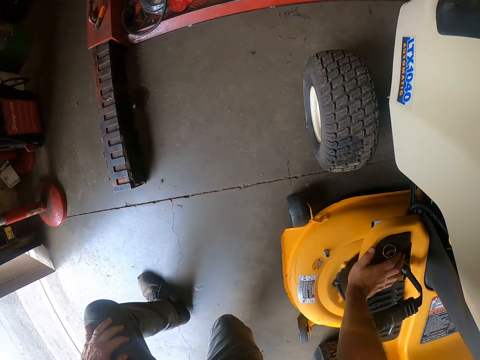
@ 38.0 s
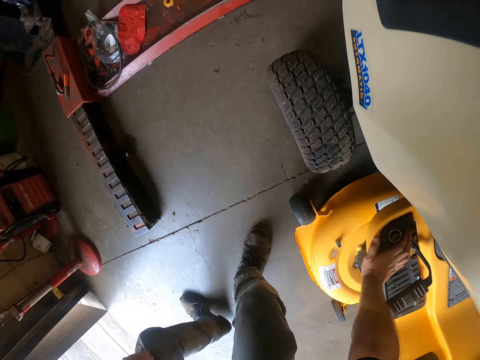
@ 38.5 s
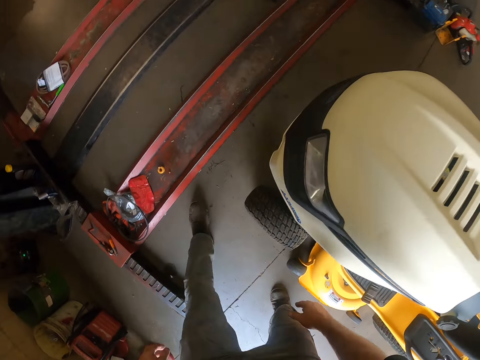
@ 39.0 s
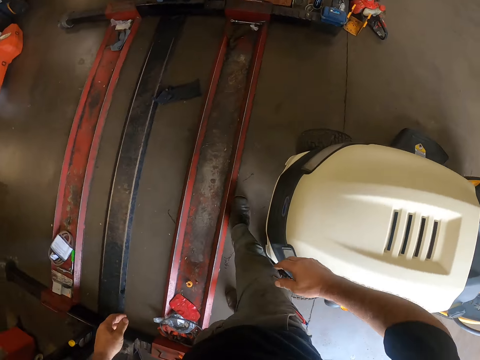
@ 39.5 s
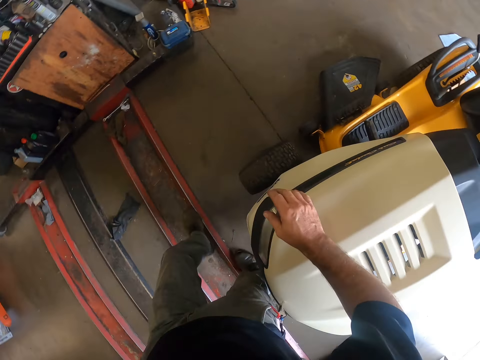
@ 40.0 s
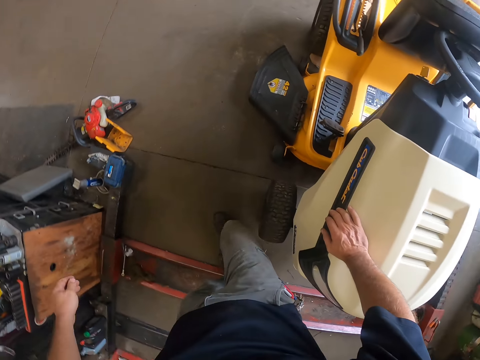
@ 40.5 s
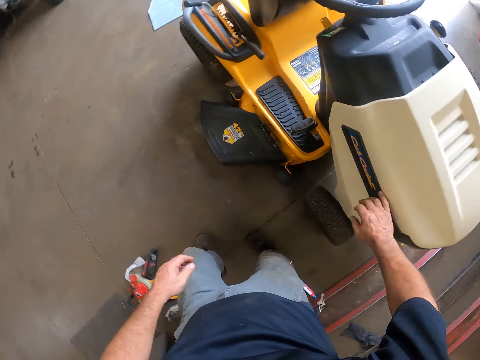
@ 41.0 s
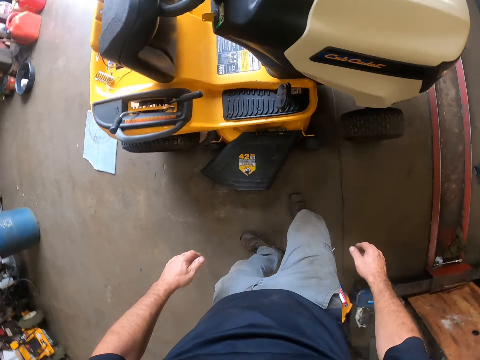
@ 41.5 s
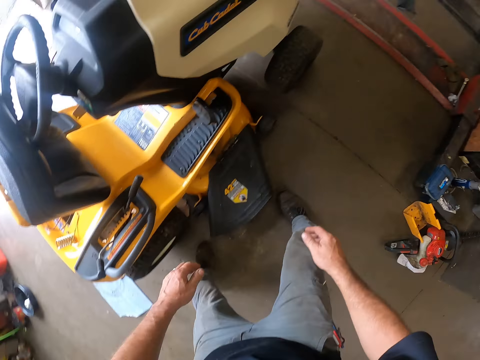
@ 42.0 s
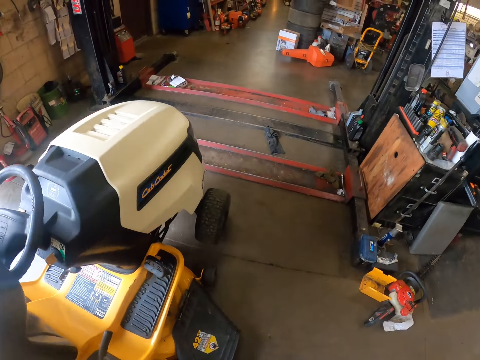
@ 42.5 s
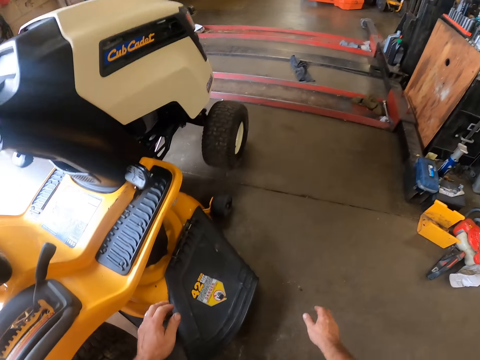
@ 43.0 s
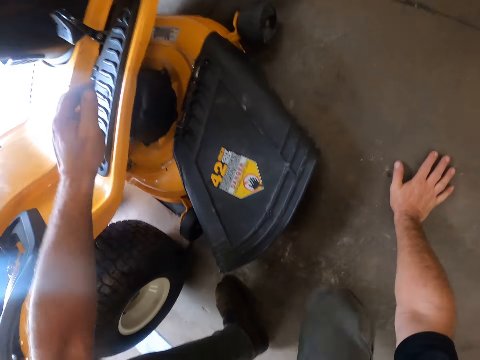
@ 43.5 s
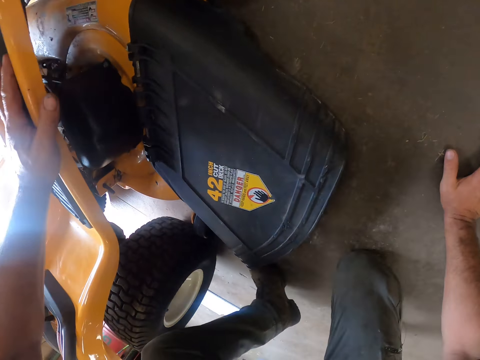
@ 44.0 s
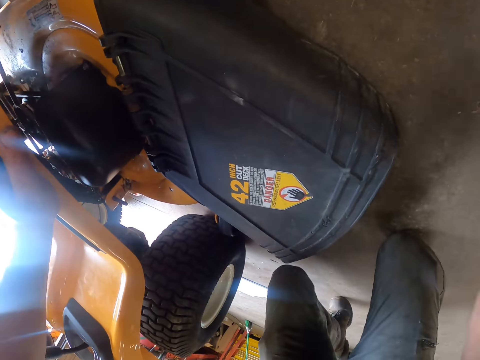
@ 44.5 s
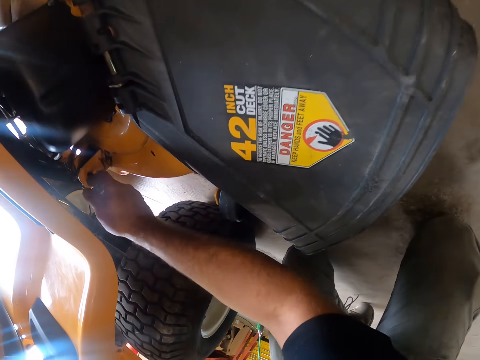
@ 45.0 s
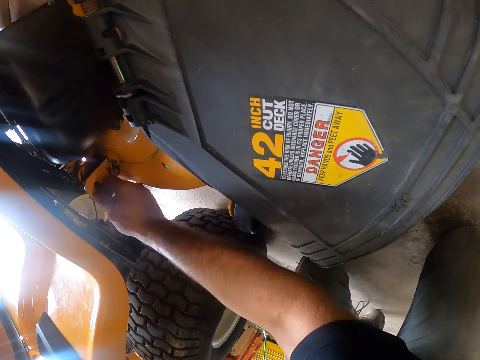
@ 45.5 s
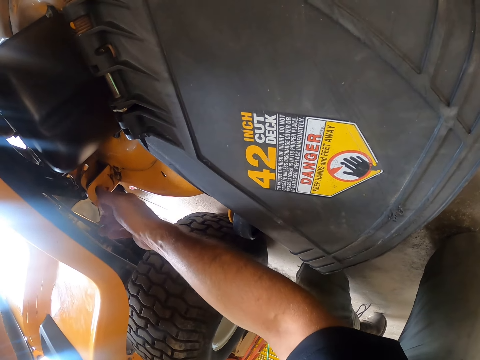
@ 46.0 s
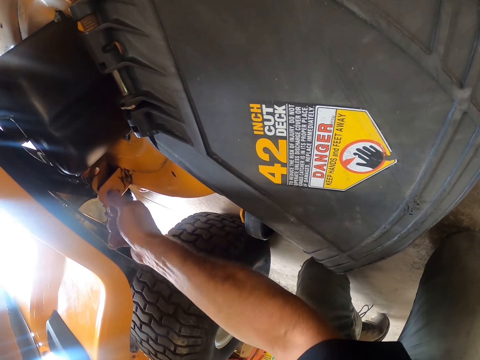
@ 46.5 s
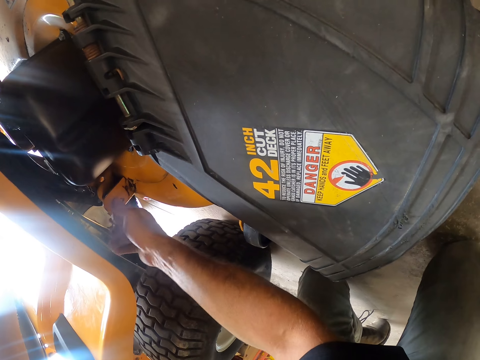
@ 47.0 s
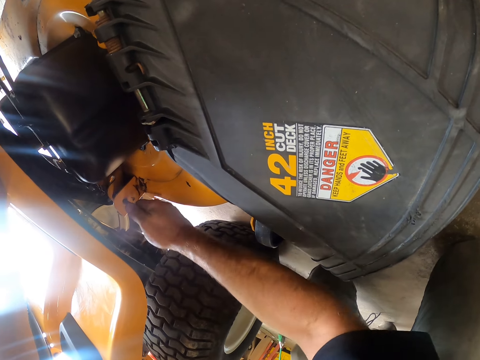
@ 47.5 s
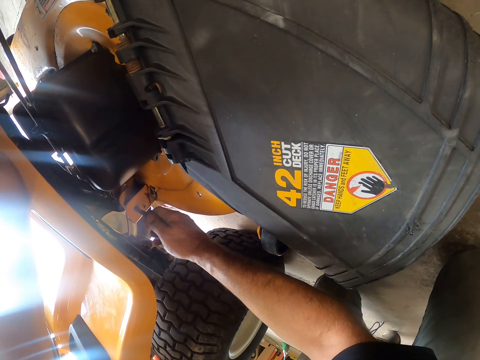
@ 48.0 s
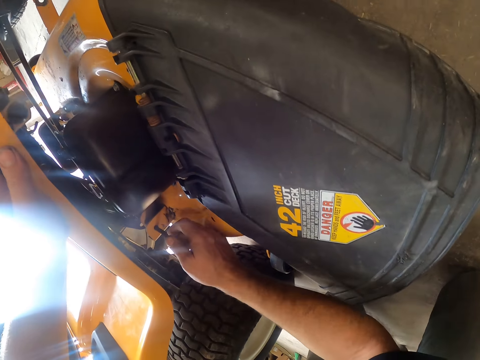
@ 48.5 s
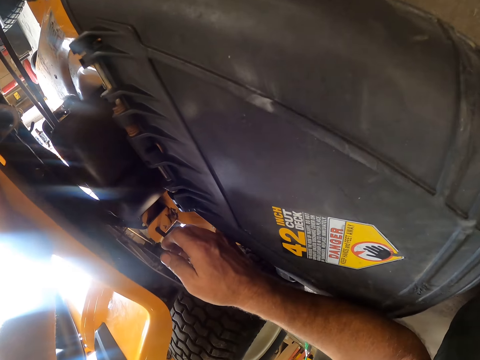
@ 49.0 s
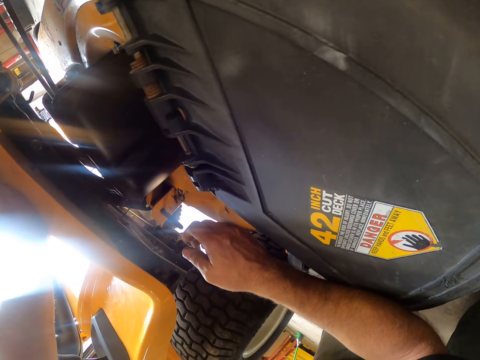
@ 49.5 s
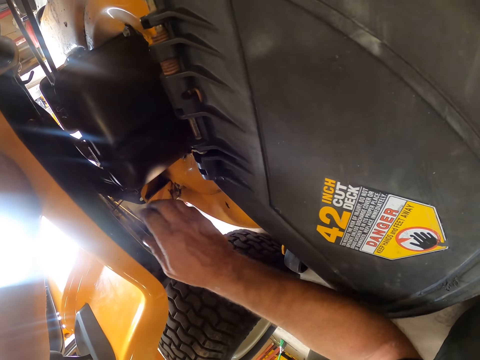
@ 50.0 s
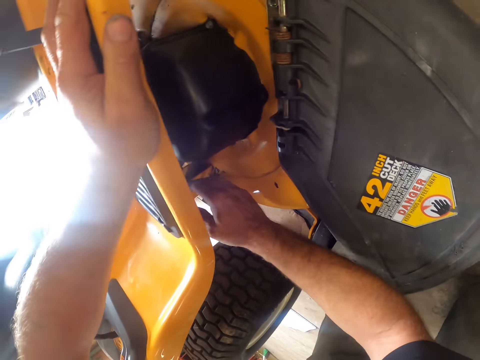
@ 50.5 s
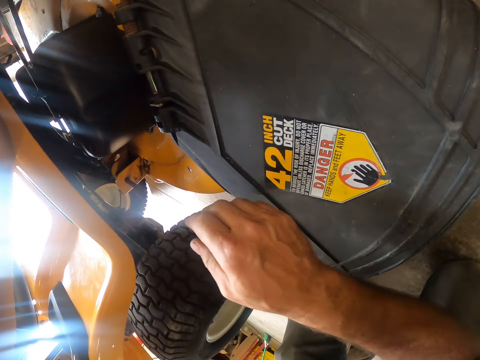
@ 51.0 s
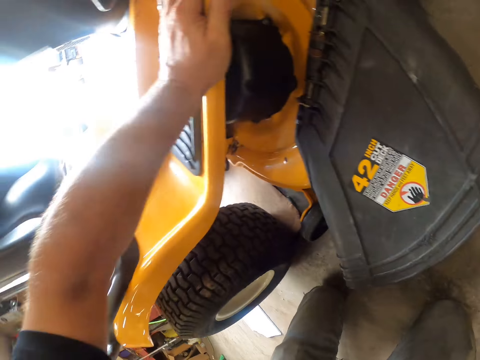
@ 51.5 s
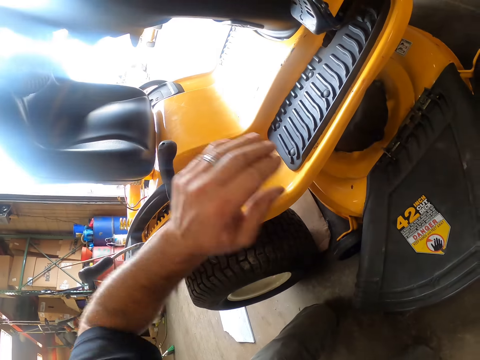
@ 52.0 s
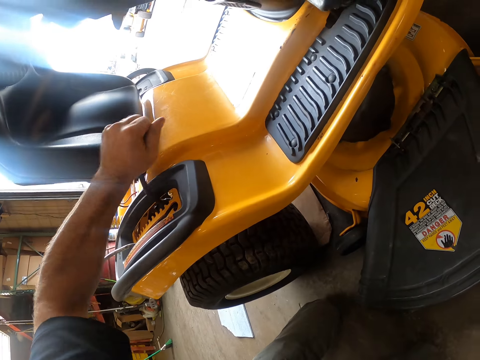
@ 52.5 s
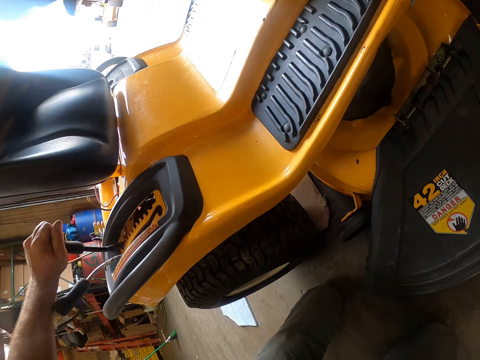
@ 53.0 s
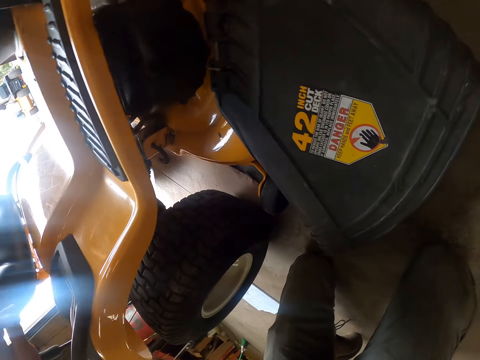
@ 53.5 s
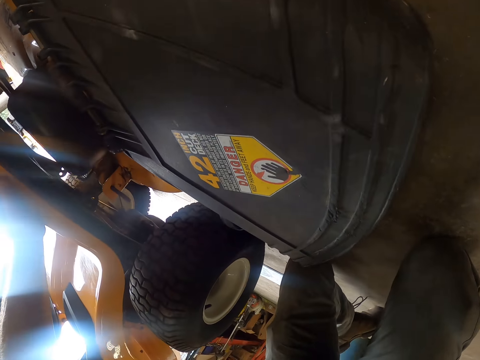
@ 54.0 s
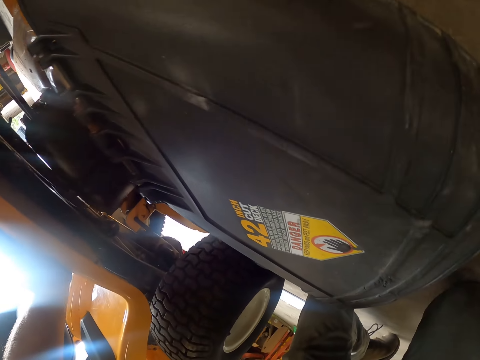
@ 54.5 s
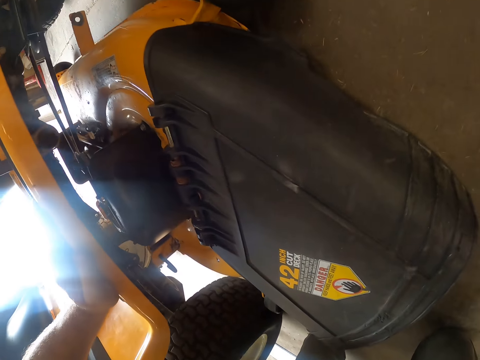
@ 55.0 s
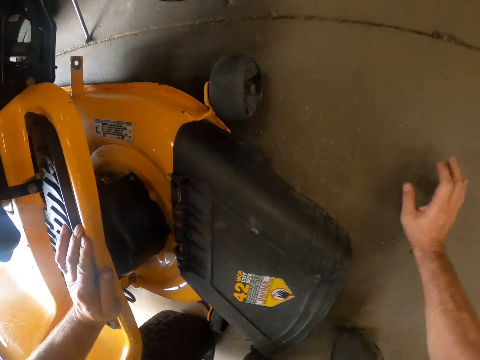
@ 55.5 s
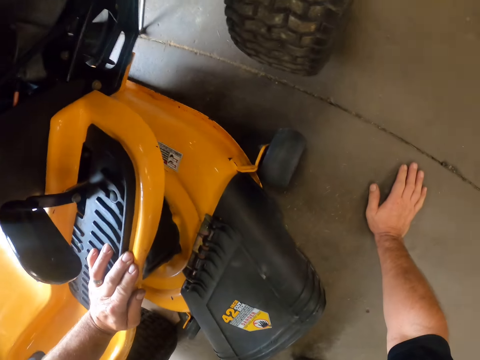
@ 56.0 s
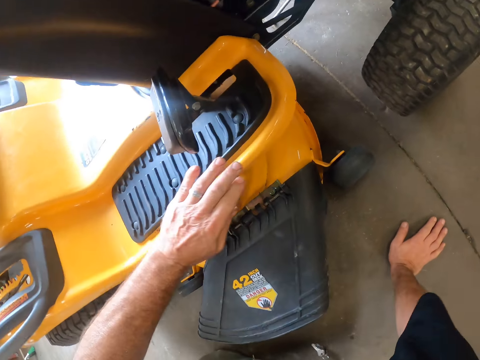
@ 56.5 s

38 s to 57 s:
The camera wearer stands up, walks around the workshop and places a hand on the lawn mower. They kneel down. They check another screw in the machine. They pull a bolt. They pull the bolt again. They move the automobile gear and adjust the gear.

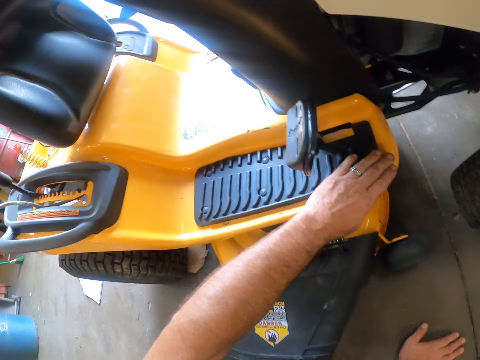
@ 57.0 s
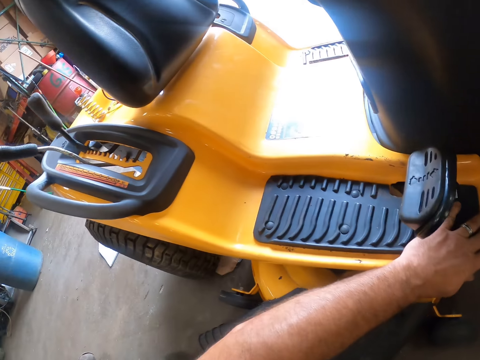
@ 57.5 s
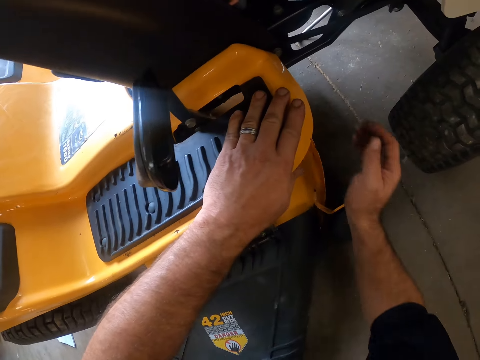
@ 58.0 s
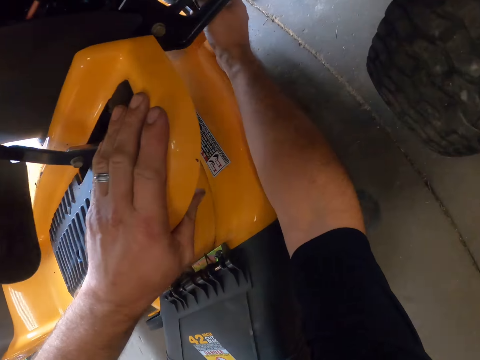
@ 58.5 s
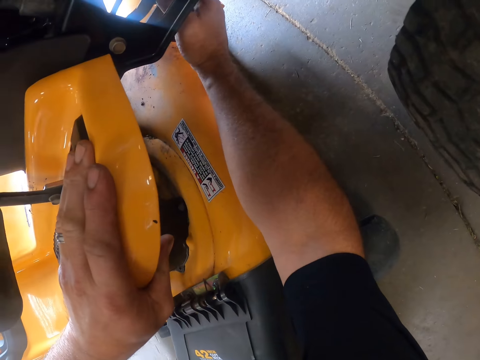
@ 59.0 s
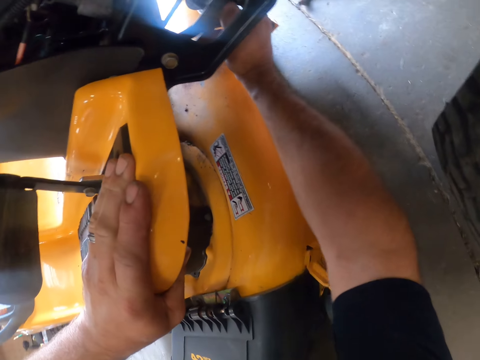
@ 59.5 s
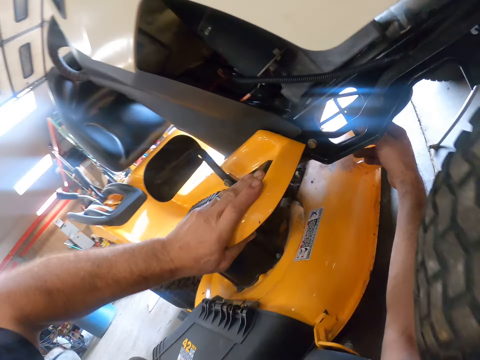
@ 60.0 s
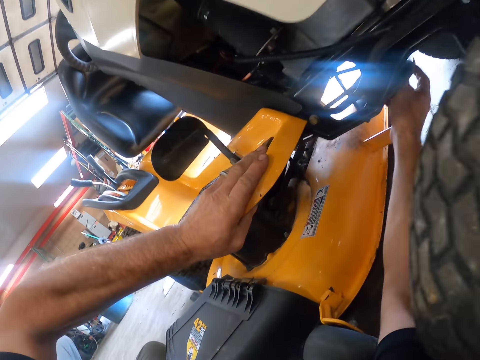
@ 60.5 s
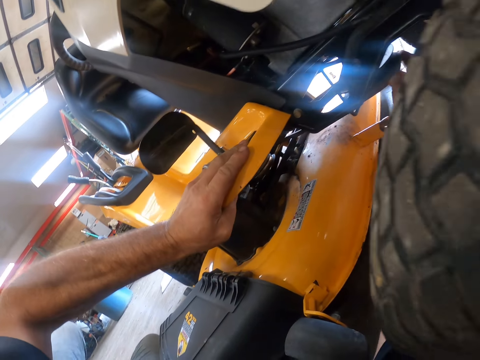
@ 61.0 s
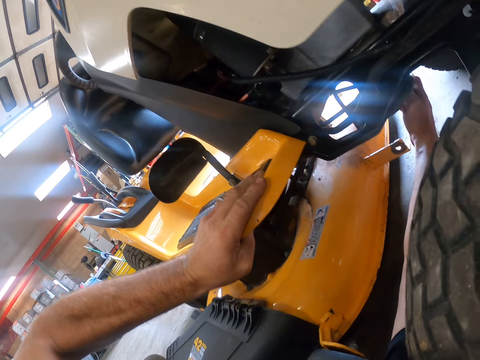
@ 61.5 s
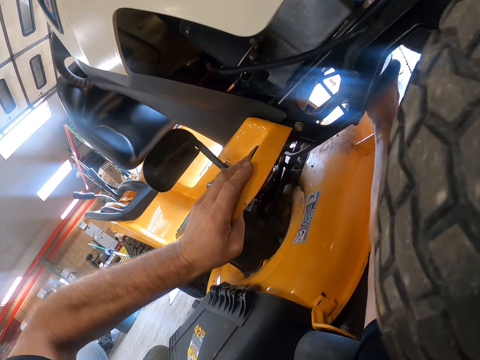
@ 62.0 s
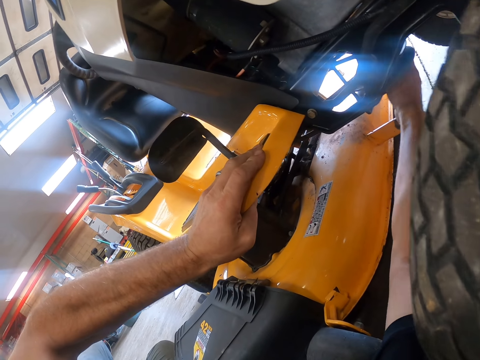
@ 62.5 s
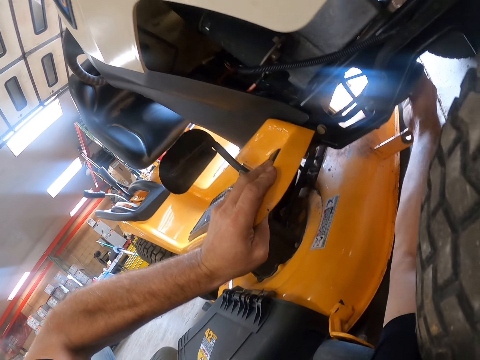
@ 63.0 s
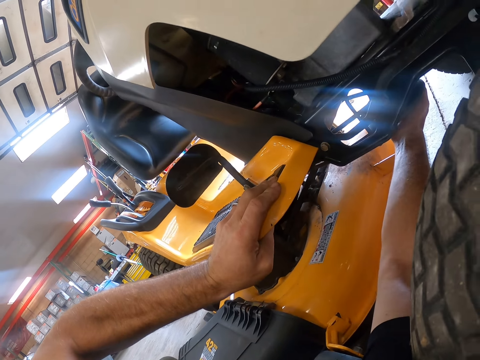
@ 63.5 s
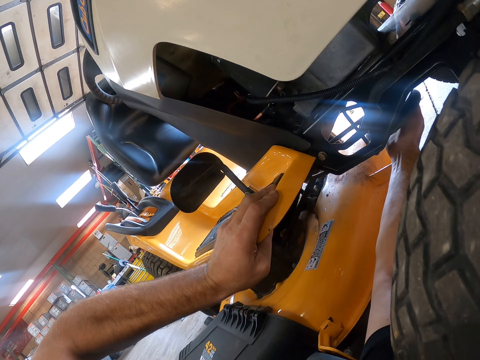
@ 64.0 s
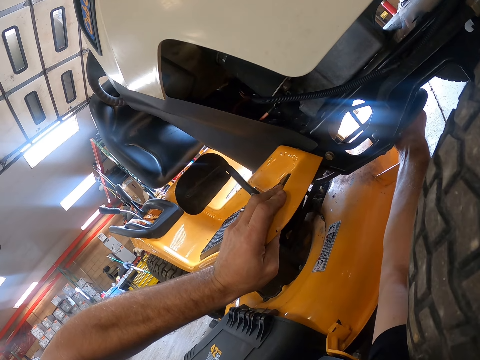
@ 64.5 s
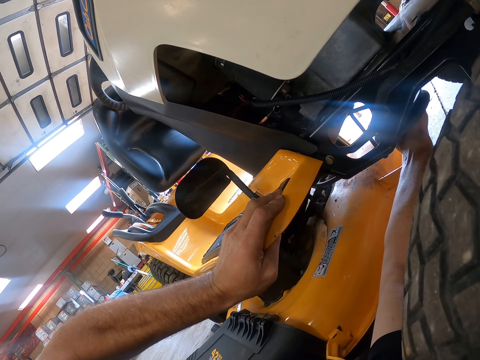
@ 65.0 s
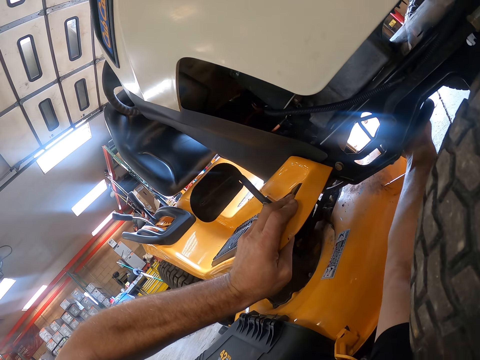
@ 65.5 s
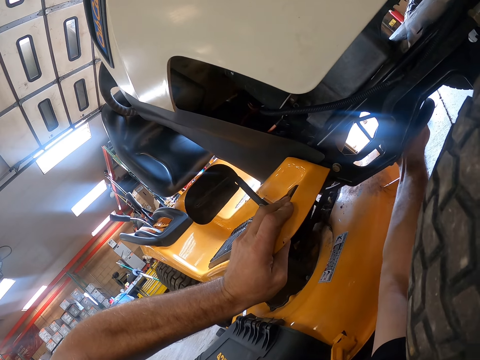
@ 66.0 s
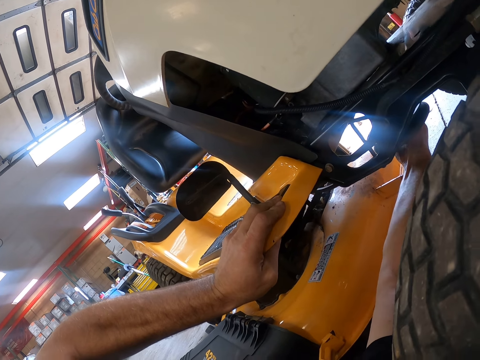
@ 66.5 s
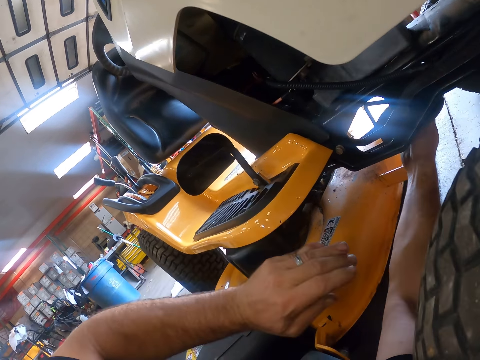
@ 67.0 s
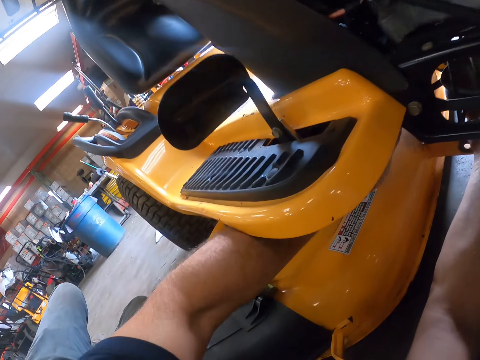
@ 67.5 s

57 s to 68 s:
The camera wearer pulls a belt. They work on the automobile. They pull the belt.
